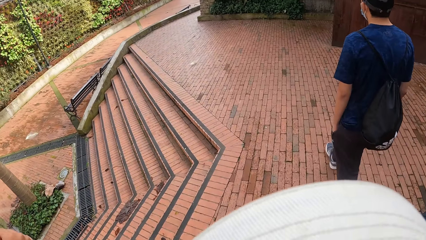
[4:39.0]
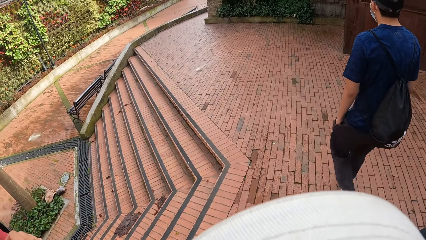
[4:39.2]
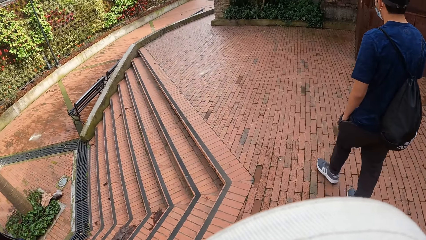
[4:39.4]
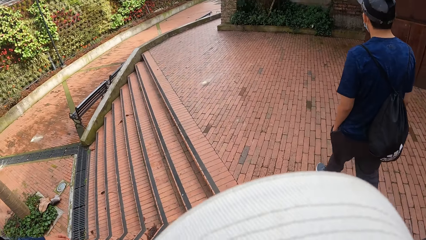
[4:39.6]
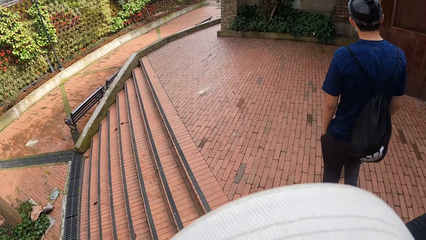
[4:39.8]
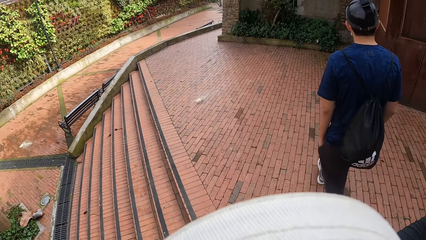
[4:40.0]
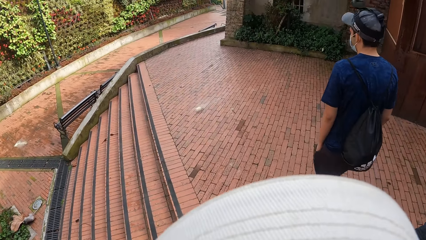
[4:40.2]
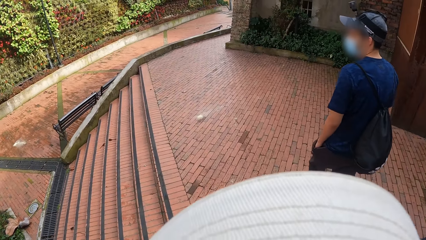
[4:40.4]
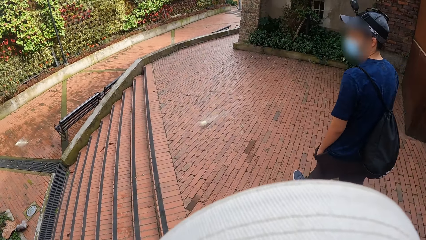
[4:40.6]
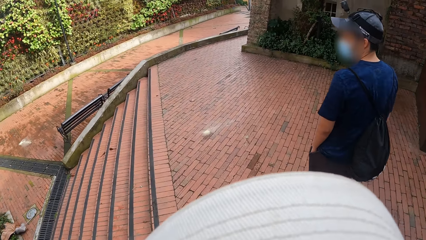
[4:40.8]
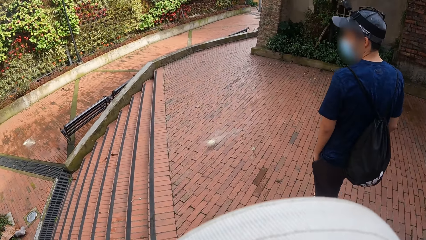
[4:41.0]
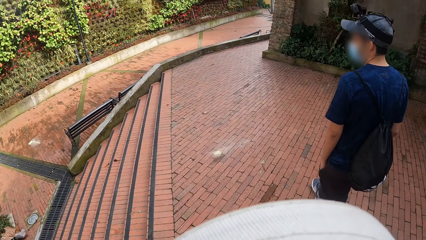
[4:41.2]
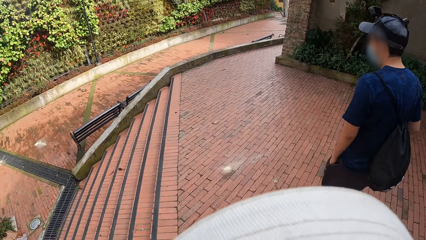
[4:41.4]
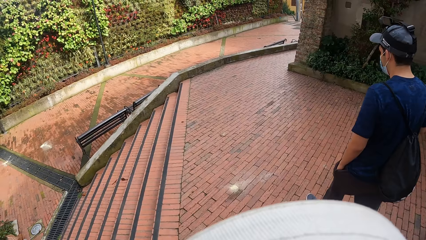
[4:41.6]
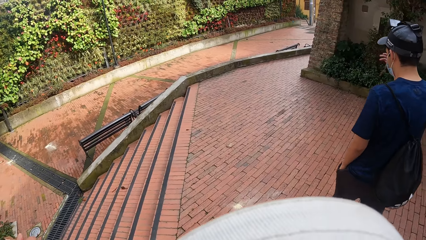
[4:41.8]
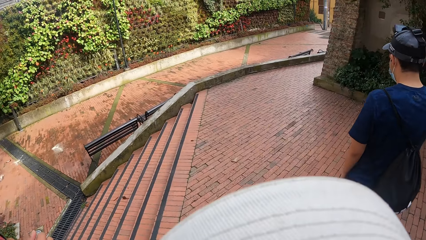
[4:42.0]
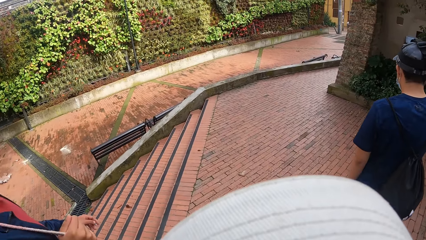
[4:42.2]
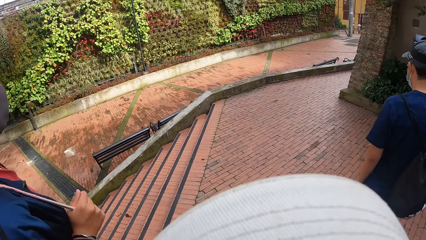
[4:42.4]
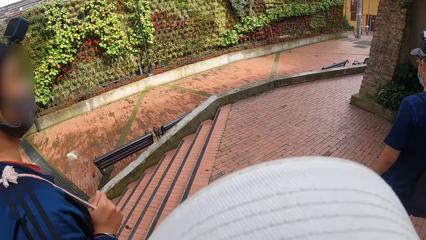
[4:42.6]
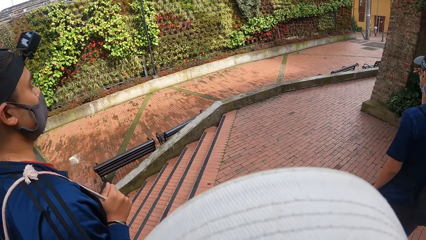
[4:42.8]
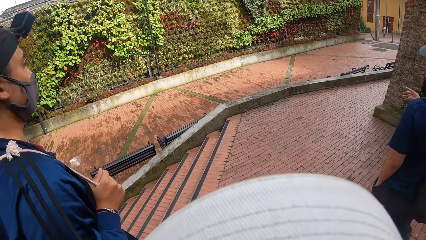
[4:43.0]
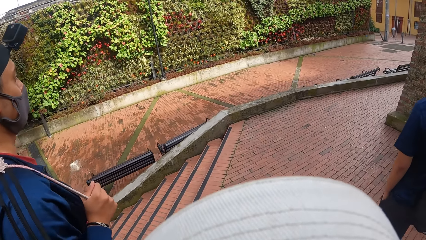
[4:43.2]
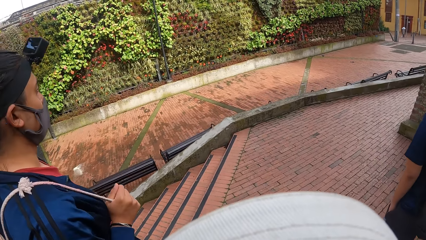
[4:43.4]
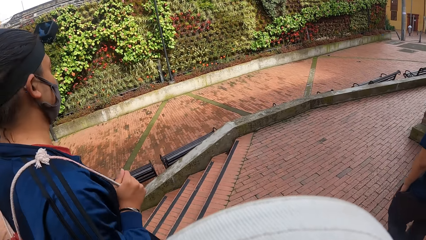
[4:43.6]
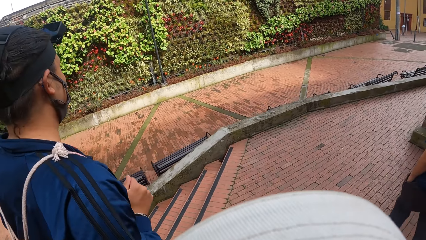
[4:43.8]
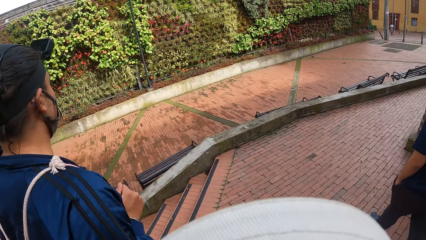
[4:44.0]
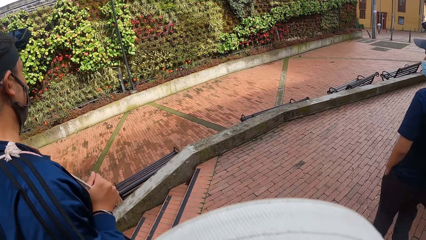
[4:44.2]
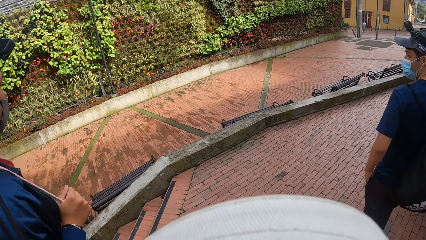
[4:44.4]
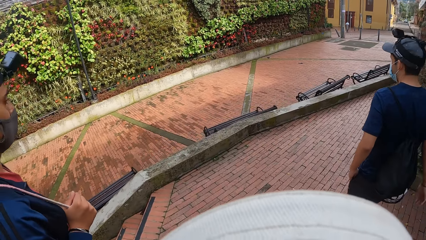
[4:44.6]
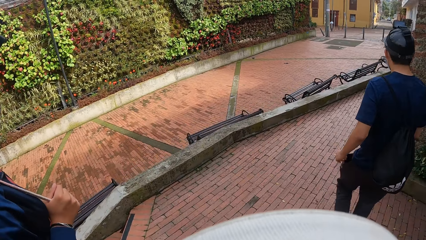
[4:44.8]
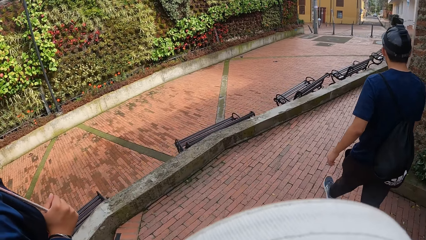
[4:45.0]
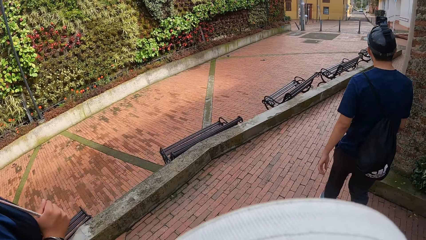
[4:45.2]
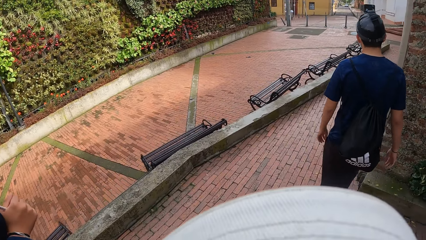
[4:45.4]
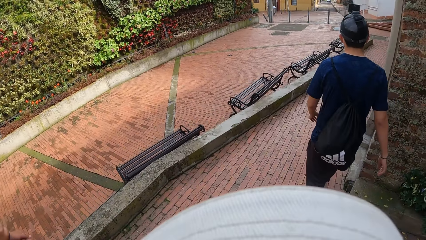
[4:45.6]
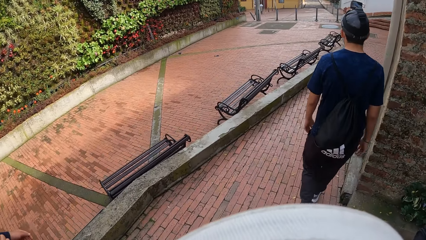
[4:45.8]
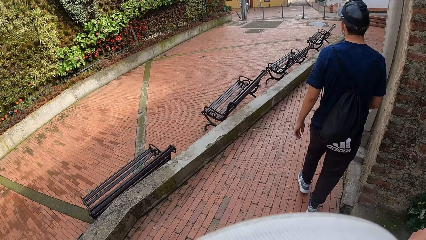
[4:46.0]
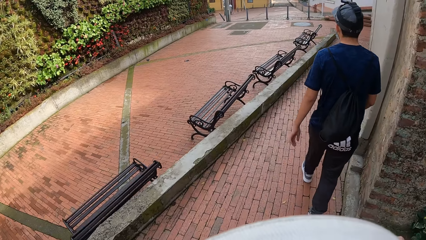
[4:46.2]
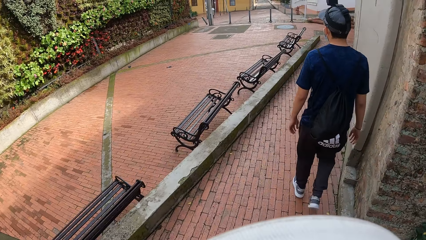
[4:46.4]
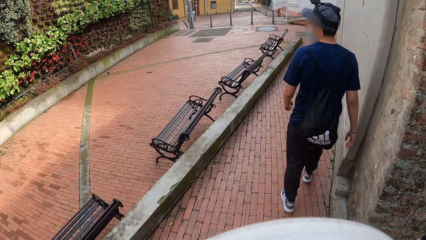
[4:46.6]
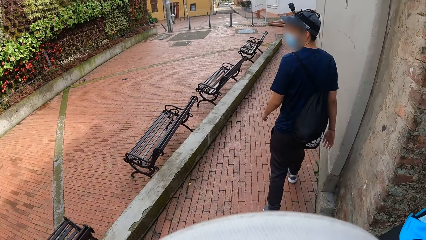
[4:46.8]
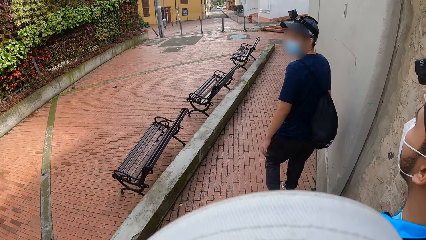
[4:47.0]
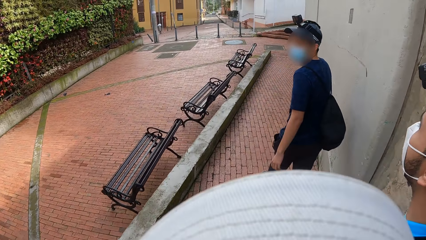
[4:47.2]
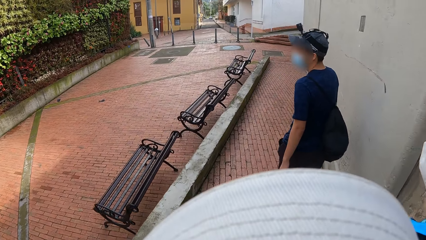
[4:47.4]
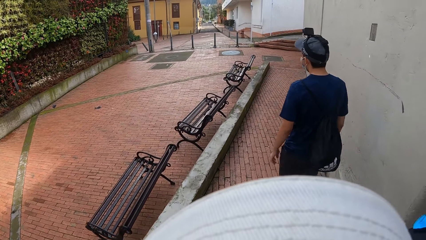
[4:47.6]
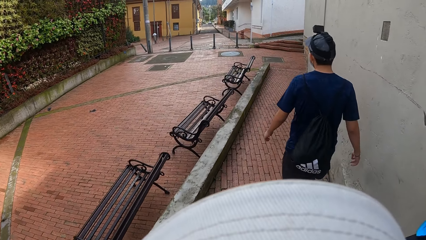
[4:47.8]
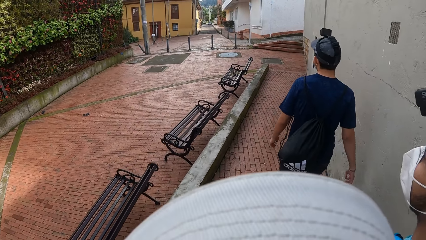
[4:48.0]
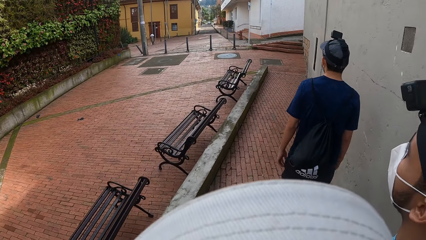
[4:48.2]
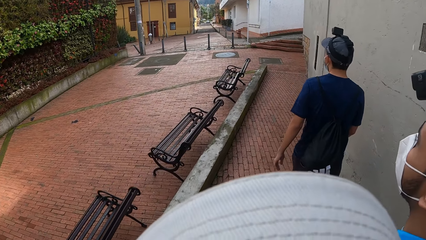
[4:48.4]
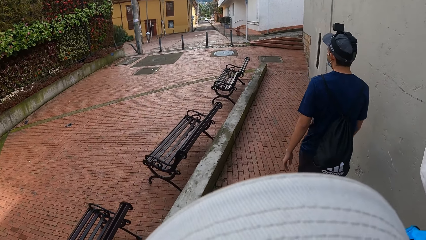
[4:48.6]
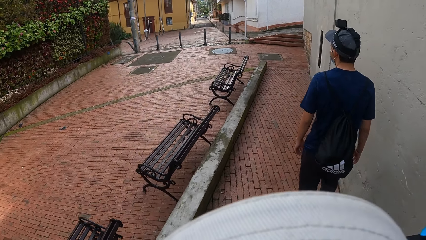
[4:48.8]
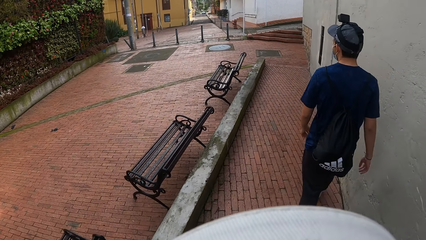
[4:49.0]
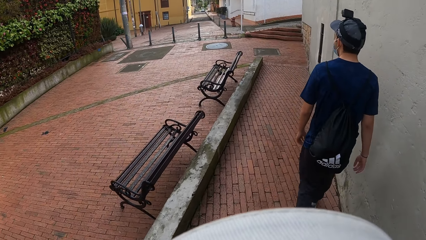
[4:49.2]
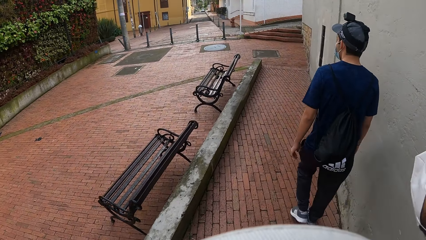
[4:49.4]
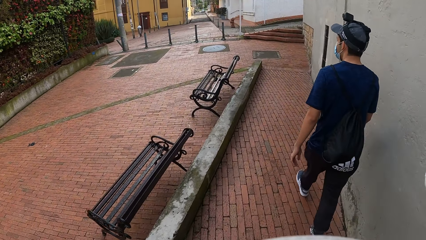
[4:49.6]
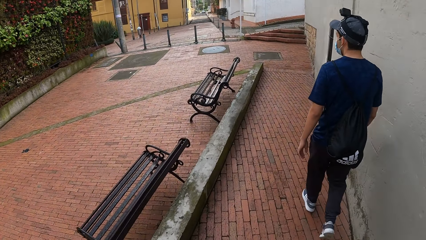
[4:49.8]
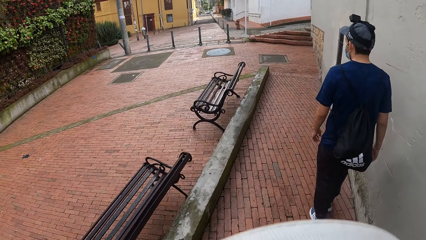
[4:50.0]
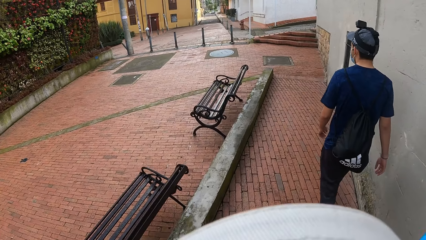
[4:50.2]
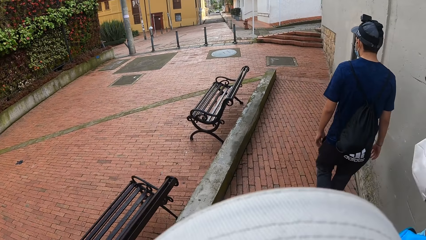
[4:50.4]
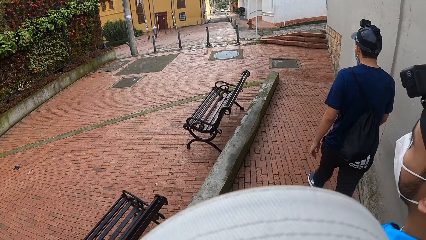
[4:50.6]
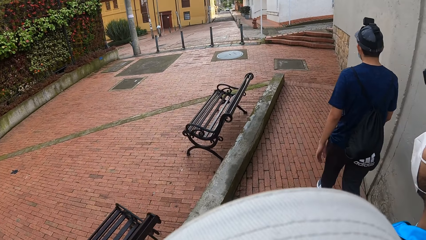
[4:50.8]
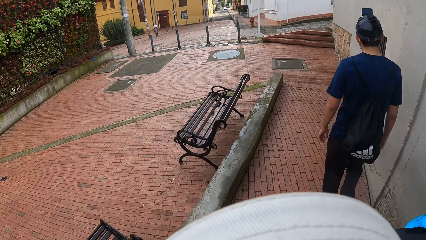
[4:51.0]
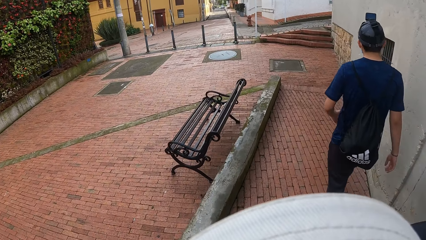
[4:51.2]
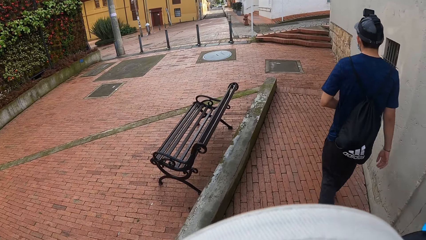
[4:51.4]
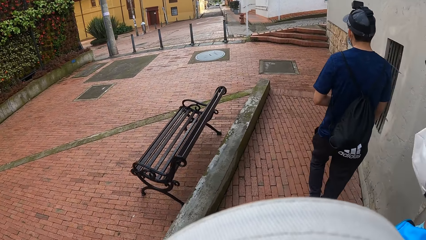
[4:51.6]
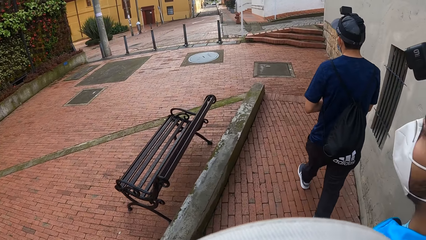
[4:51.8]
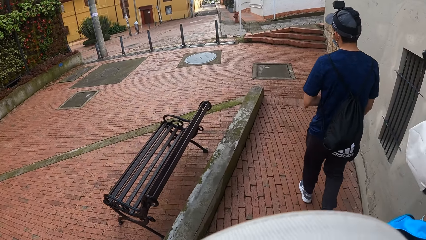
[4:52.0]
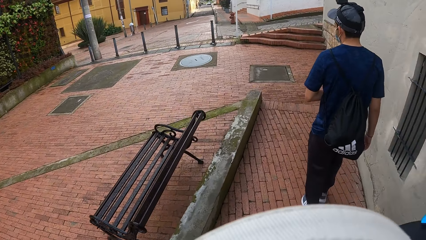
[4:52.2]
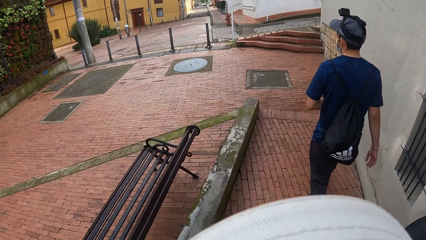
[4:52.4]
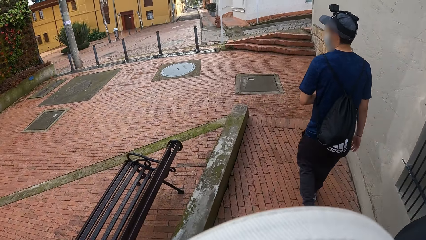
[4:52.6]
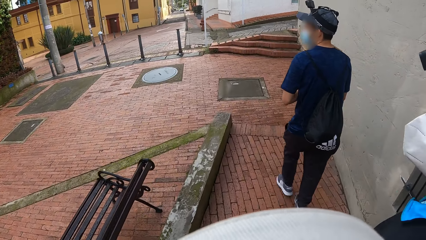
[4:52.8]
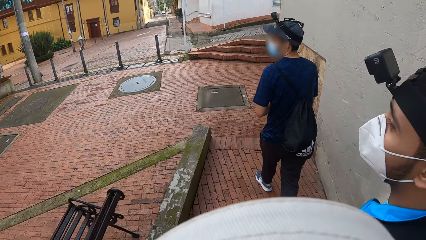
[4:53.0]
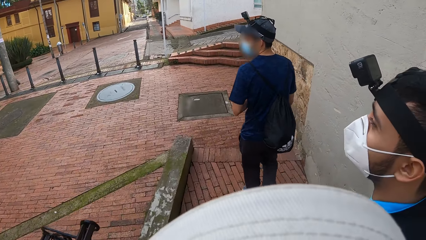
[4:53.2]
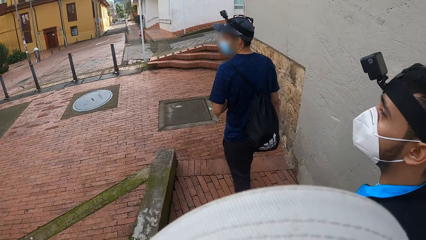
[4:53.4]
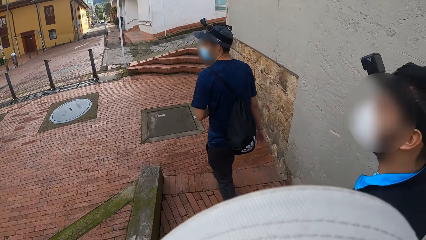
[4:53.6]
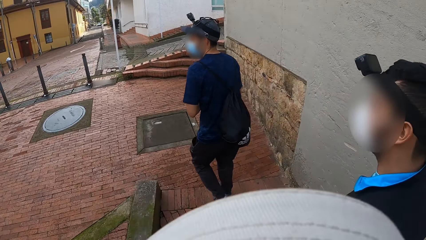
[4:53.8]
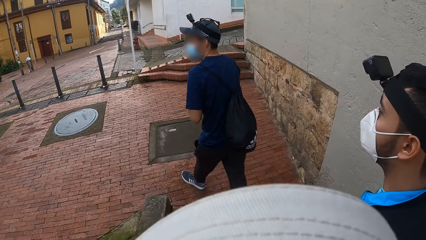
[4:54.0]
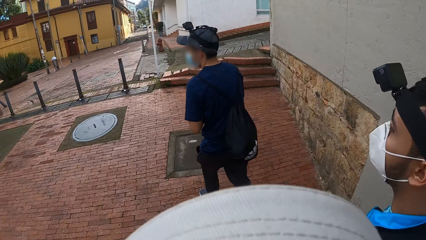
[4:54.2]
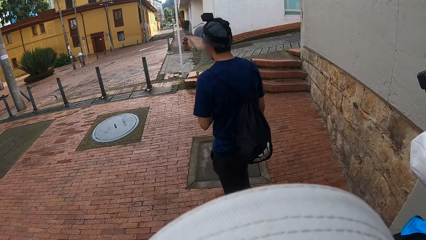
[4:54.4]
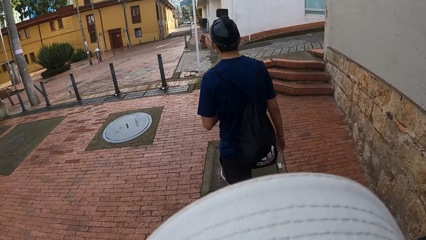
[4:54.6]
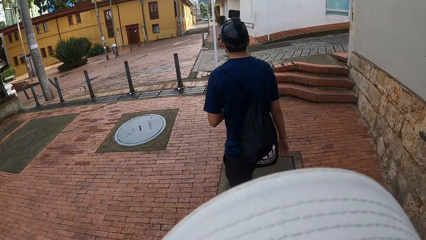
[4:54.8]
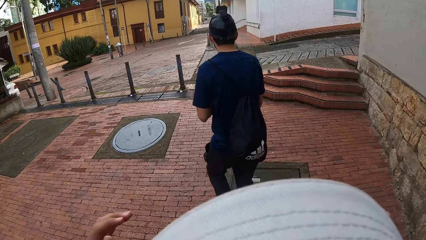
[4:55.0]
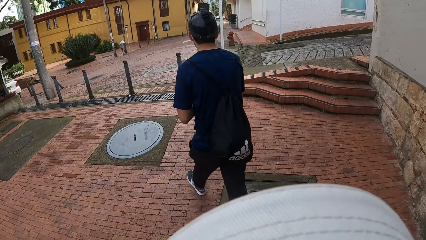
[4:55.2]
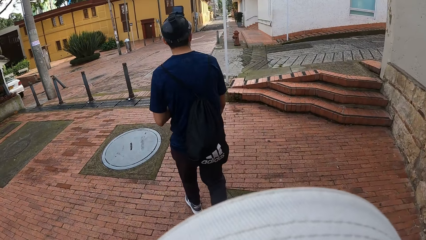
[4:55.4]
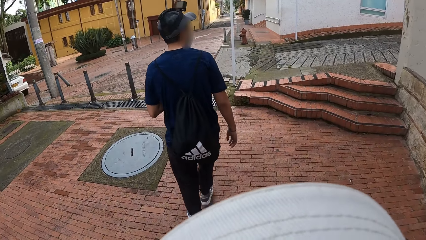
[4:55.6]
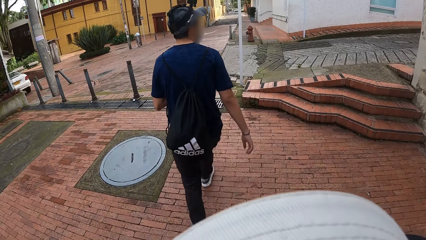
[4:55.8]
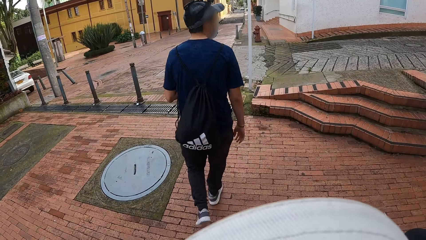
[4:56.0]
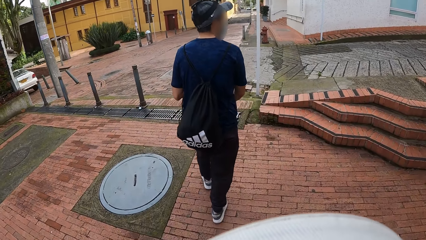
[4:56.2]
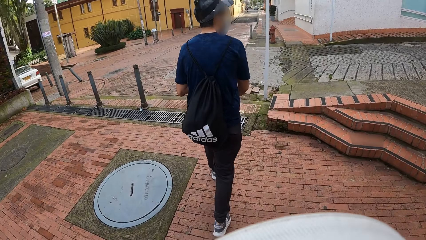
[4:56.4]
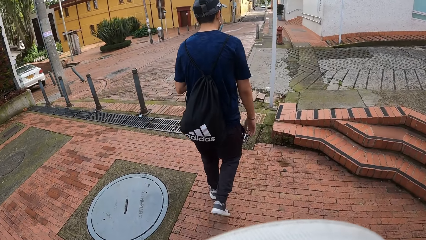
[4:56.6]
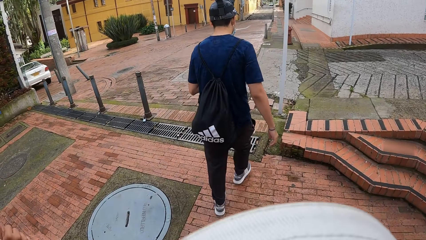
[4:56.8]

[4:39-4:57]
A person walks around. The person turns around. The person walks around. Another person walks around. The first person walks around.
